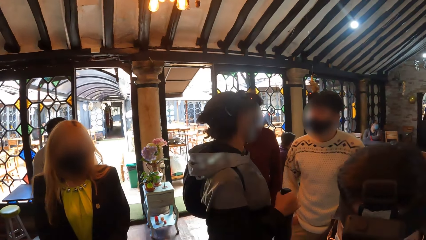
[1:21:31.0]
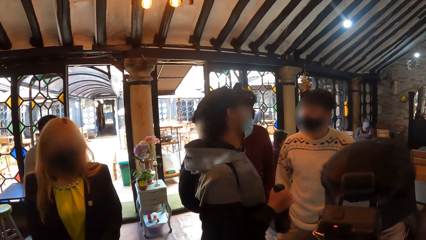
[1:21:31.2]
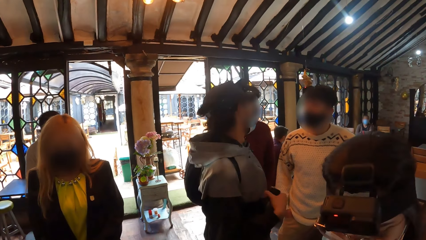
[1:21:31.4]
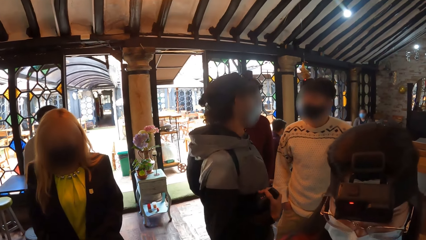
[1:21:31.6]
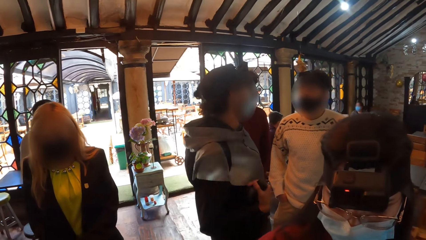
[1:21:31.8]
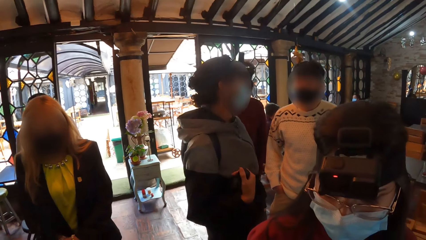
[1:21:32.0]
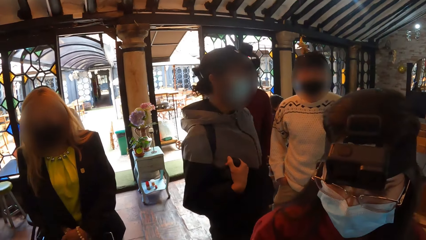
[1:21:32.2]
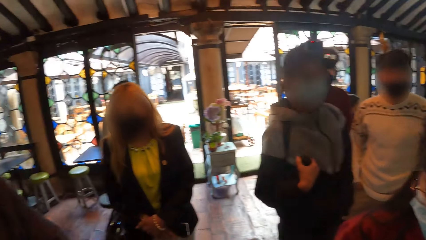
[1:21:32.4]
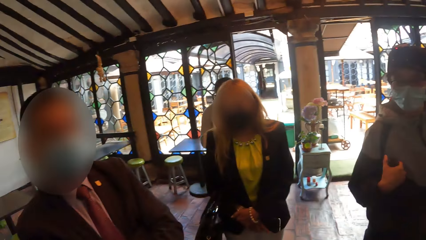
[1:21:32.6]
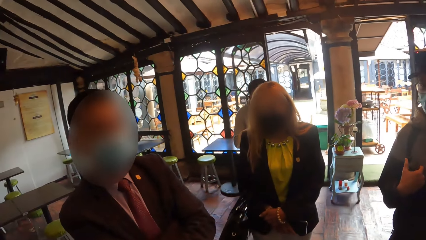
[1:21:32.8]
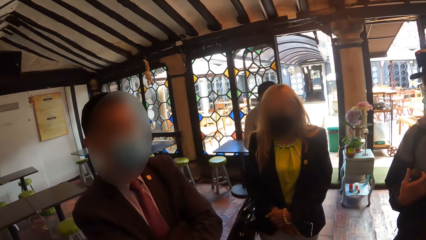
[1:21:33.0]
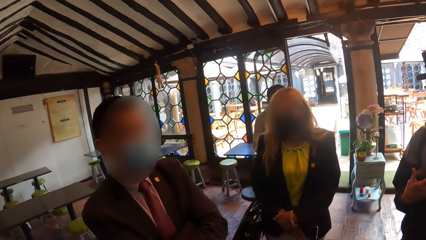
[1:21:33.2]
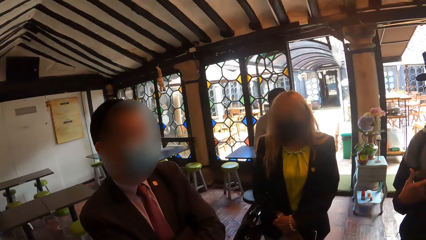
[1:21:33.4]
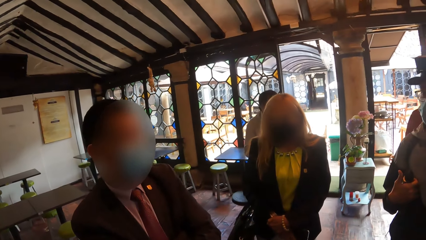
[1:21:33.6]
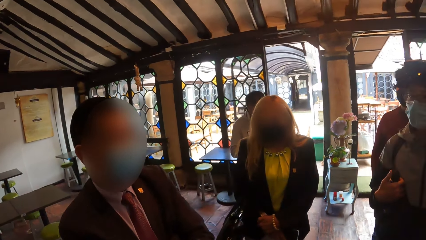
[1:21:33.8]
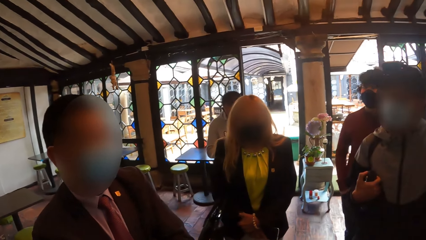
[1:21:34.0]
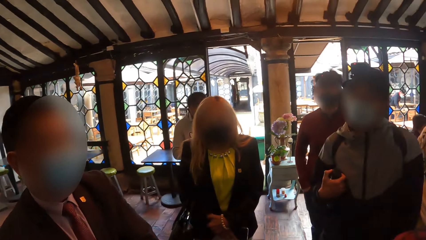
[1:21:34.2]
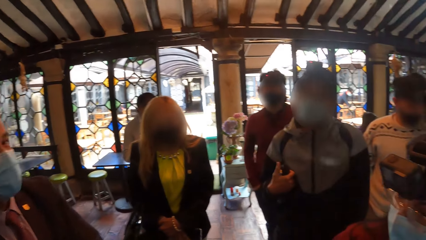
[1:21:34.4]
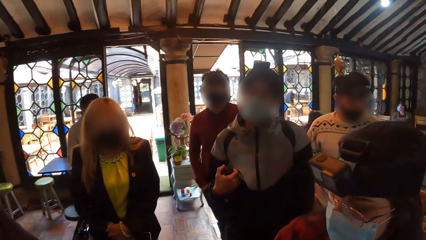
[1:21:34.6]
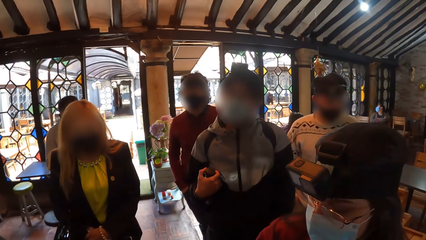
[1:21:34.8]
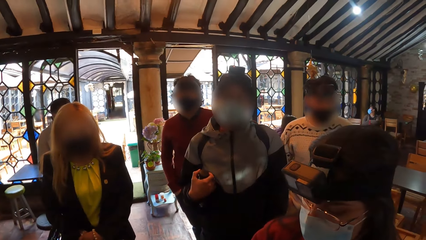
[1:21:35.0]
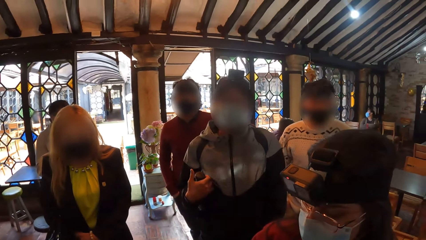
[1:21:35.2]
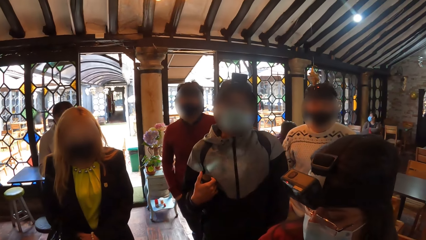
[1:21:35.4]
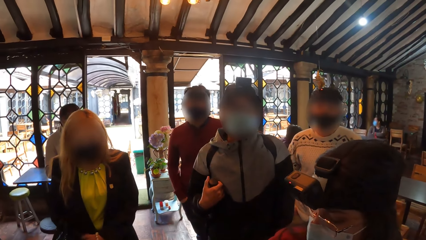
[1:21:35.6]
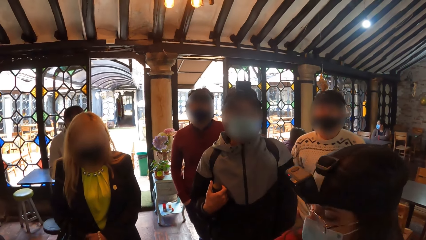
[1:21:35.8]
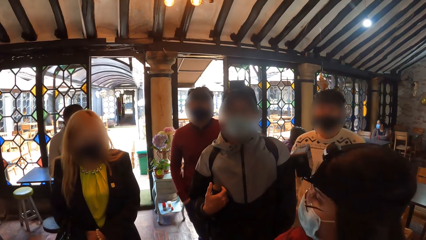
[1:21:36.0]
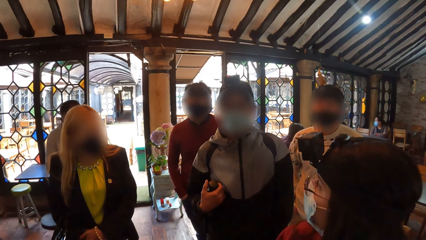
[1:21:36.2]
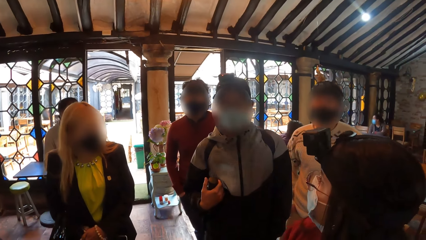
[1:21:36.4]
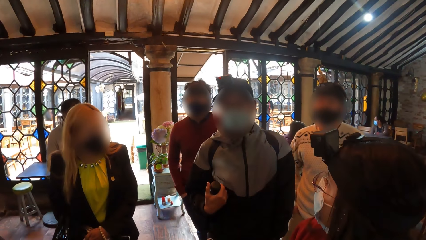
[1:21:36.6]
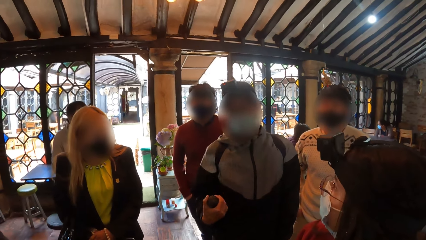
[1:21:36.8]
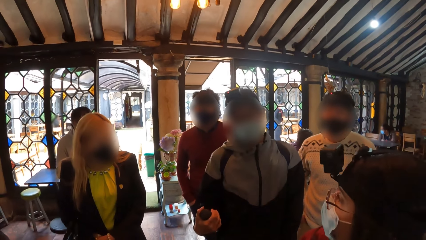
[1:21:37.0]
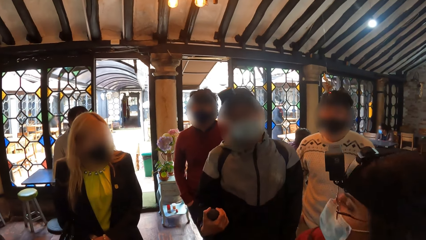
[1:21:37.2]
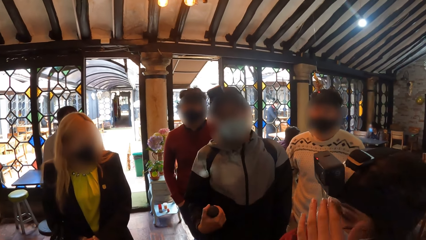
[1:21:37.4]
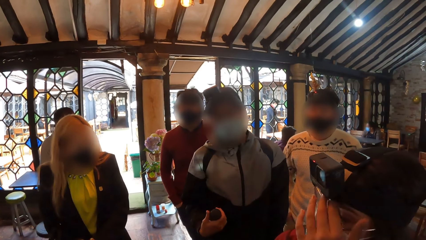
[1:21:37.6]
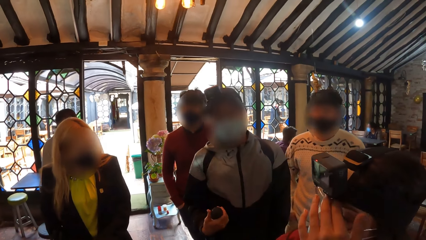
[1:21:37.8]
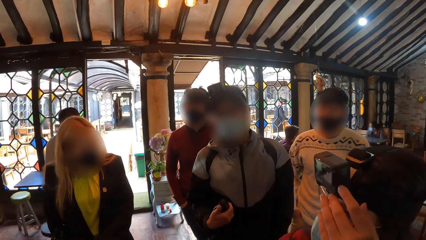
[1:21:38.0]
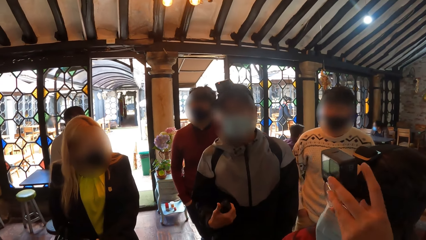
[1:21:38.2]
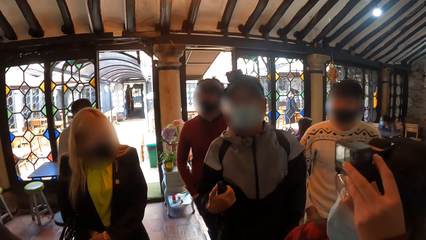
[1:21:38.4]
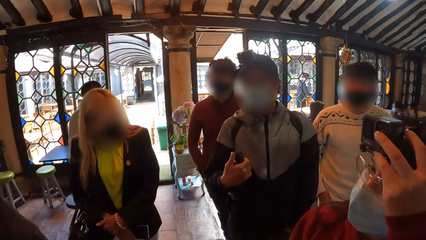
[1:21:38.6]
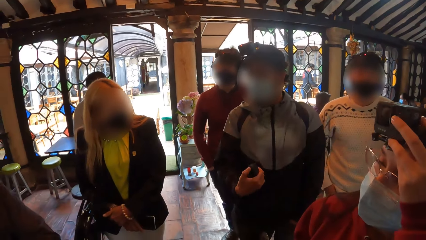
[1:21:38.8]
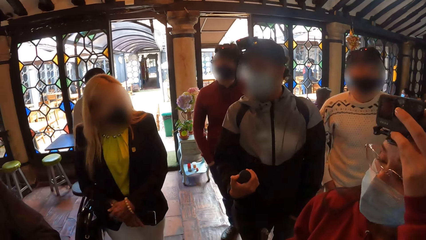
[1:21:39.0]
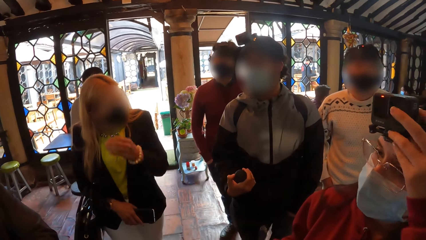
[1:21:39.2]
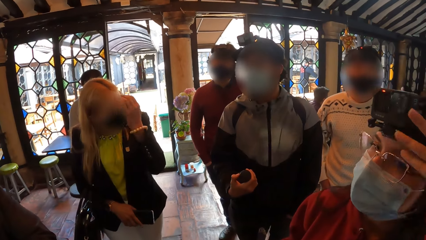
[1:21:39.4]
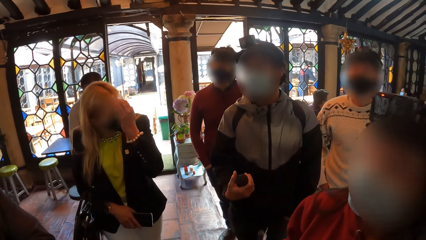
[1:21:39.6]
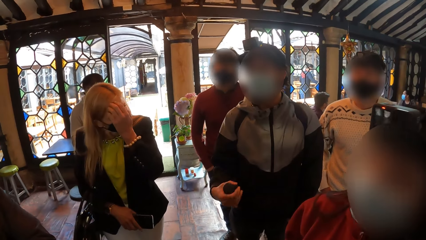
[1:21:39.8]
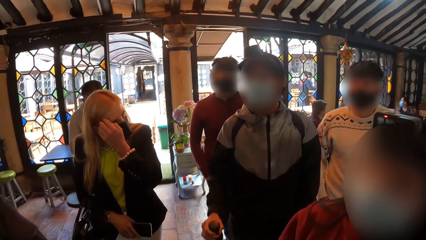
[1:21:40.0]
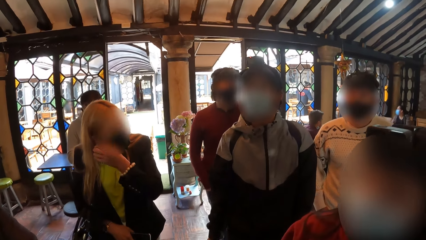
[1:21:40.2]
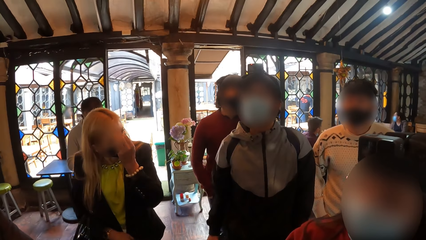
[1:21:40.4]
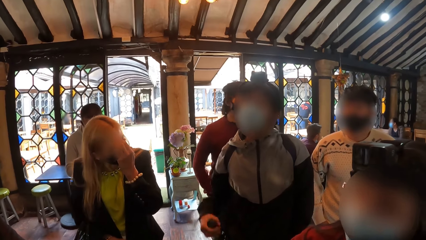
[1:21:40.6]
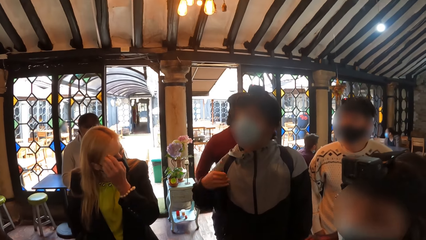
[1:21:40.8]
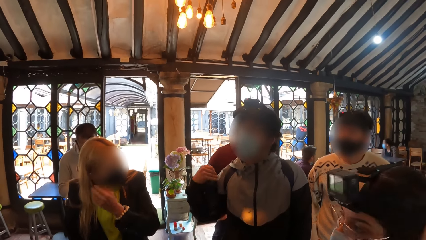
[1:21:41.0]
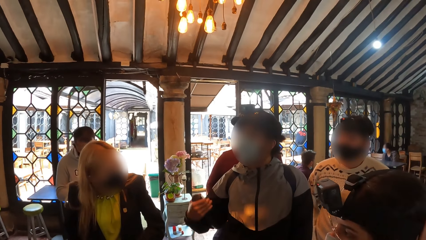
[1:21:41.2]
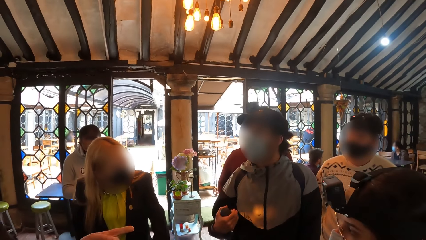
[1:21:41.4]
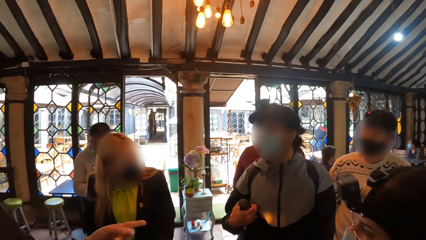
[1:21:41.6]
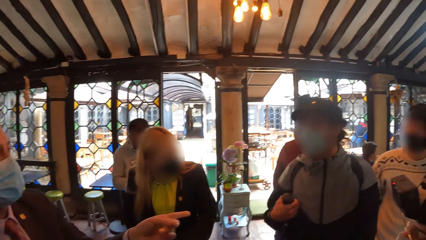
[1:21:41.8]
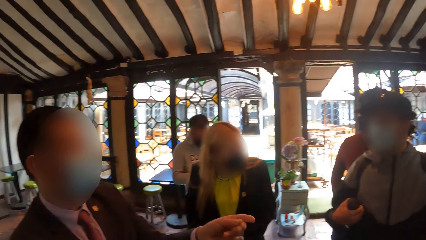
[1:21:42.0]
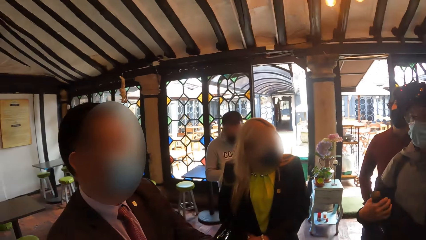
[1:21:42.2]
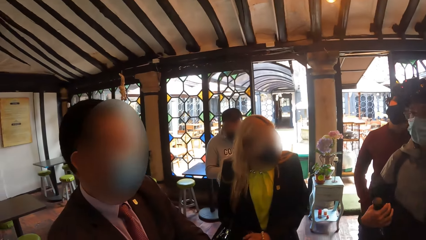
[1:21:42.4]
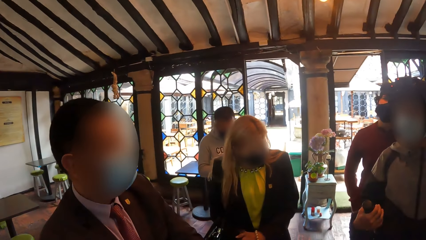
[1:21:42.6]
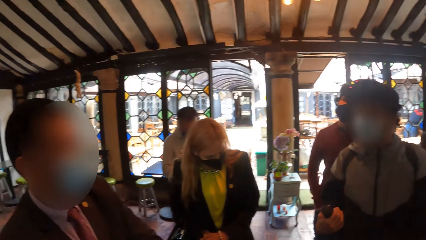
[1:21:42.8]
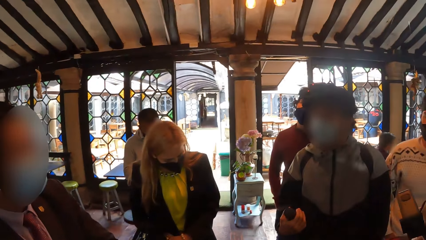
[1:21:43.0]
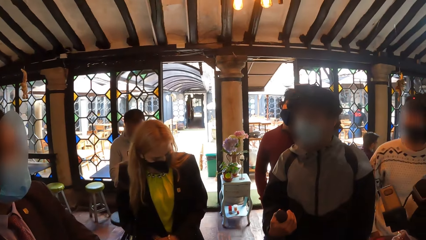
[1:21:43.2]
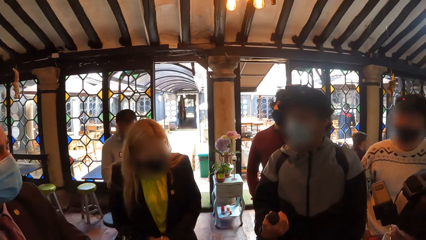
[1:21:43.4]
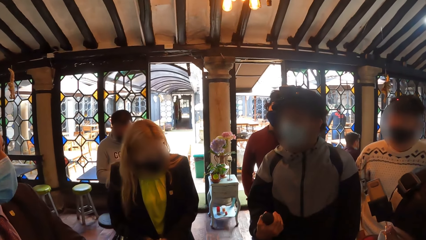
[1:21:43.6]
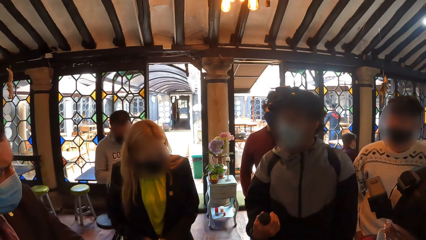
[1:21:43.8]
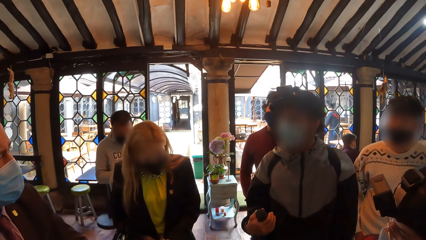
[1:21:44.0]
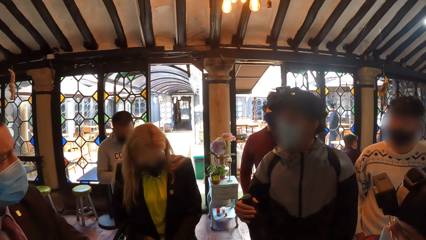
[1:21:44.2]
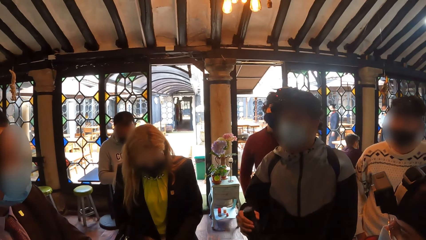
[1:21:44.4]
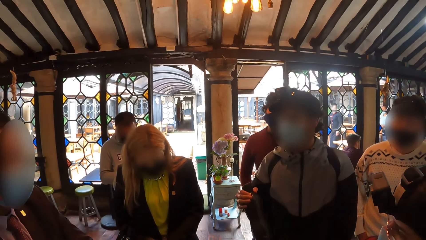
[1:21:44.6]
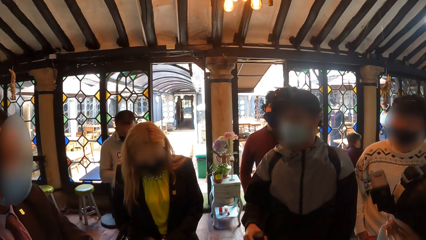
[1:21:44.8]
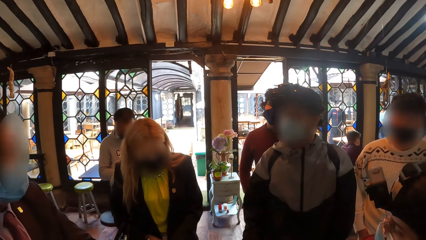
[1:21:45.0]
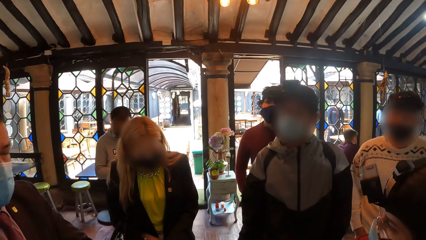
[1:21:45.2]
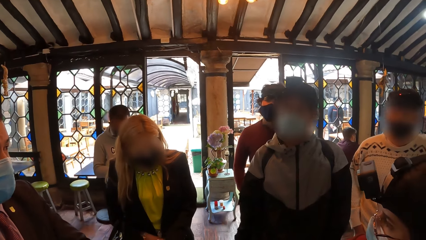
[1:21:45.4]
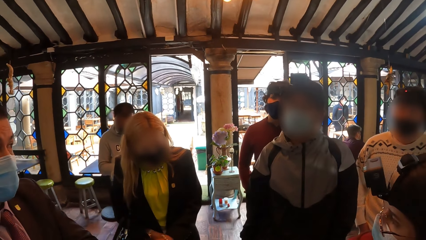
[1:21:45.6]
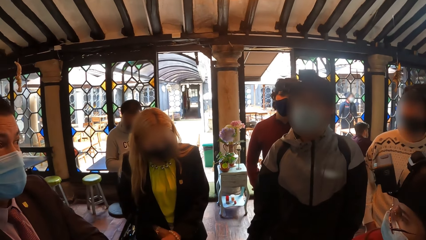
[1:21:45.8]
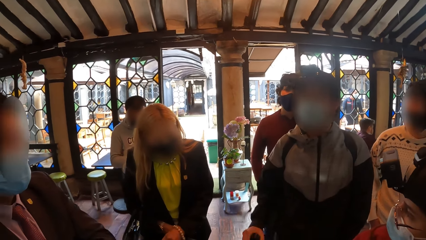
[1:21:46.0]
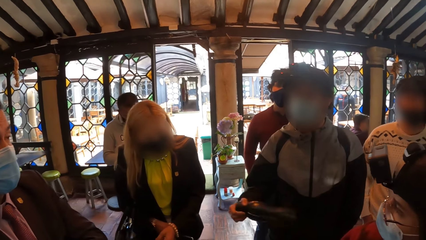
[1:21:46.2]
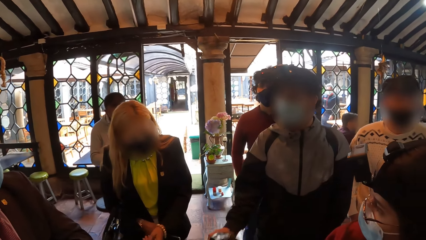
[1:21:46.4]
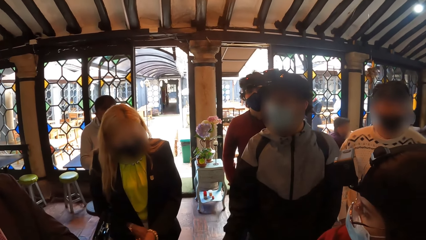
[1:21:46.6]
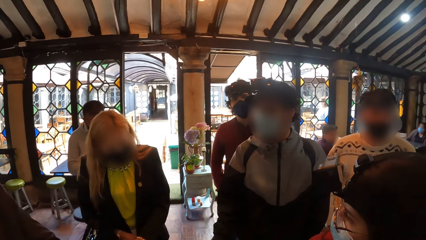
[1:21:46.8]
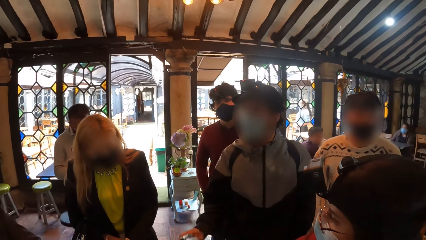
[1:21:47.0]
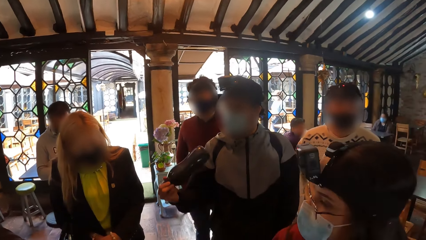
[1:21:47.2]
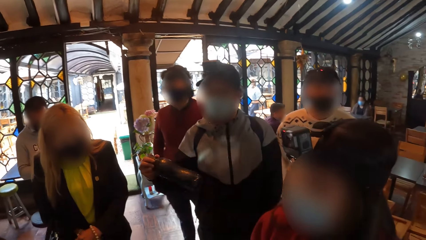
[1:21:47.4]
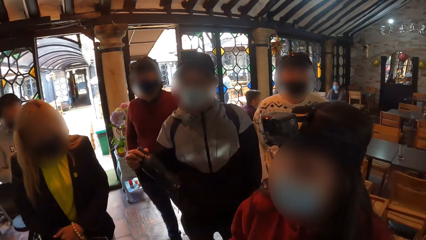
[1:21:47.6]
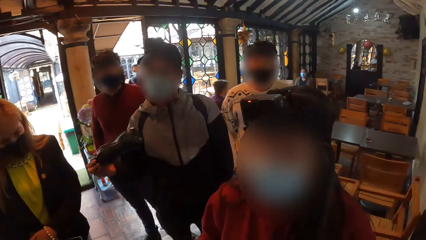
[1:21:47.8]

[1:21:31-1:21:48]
The man converses with the other man in the building. The camera wearer converses with the group of people in the building. A woman touches a device on her head with her left hand. The first man converses with the group of people in the building with a water bottle in his right hand. A third man converses with the group of people in the building. The first man converses with the group of people in the building.
